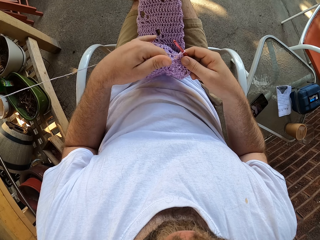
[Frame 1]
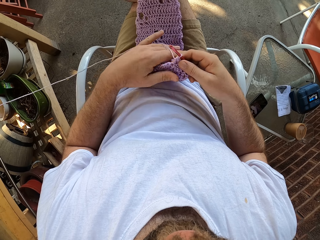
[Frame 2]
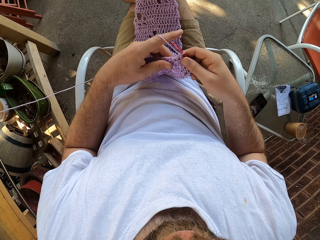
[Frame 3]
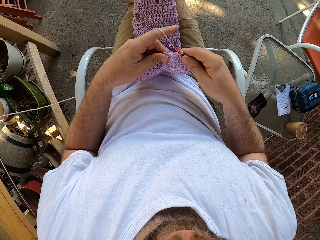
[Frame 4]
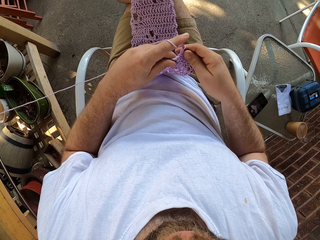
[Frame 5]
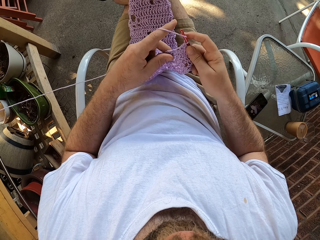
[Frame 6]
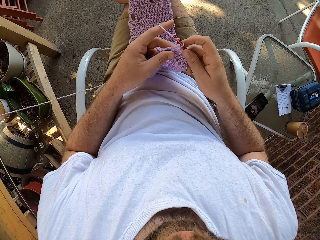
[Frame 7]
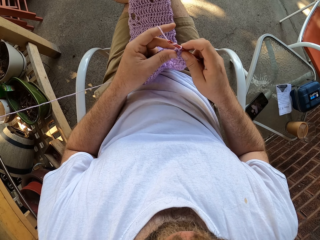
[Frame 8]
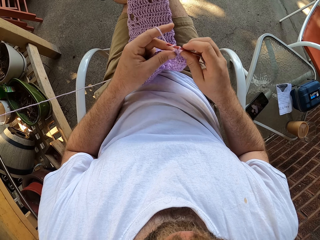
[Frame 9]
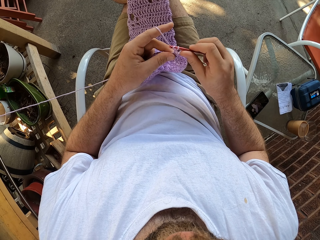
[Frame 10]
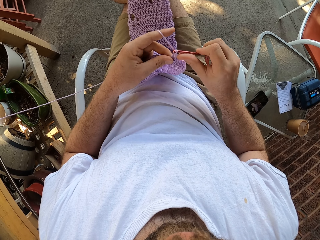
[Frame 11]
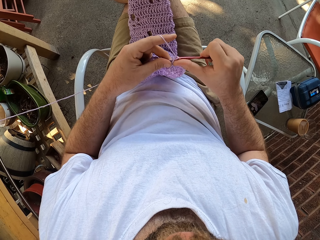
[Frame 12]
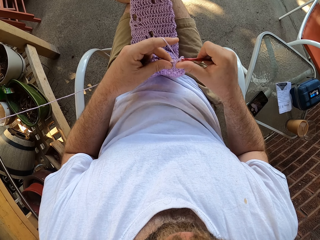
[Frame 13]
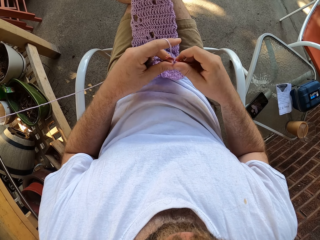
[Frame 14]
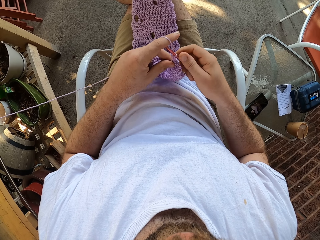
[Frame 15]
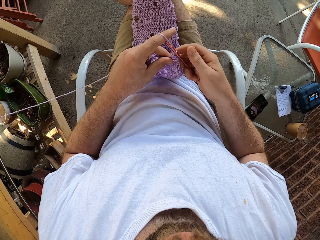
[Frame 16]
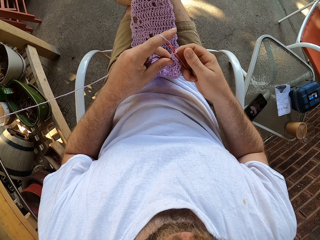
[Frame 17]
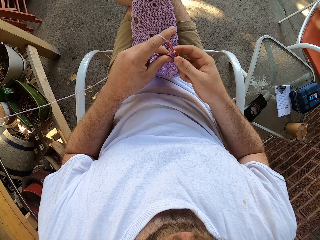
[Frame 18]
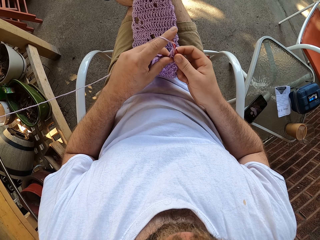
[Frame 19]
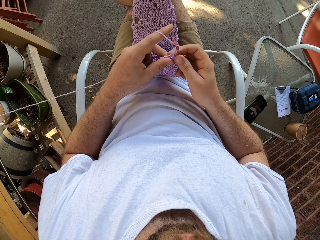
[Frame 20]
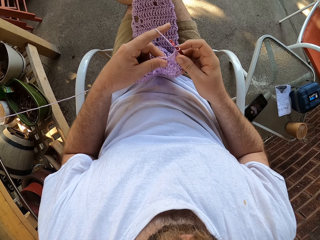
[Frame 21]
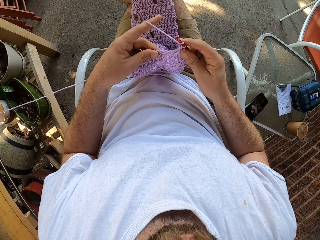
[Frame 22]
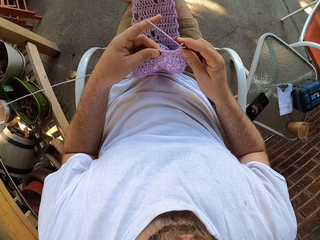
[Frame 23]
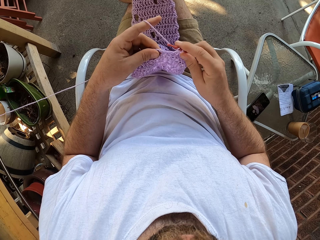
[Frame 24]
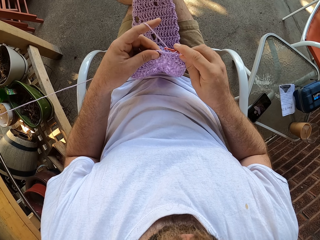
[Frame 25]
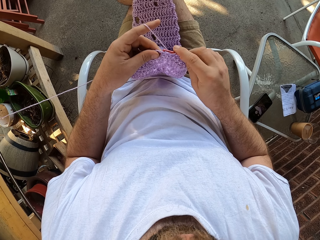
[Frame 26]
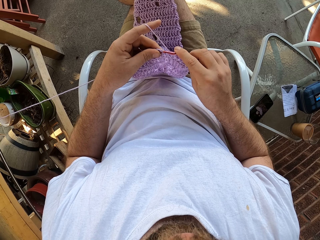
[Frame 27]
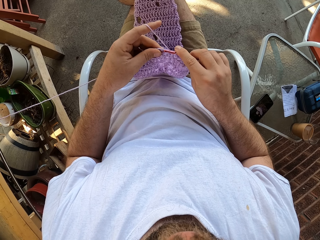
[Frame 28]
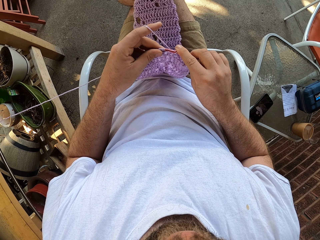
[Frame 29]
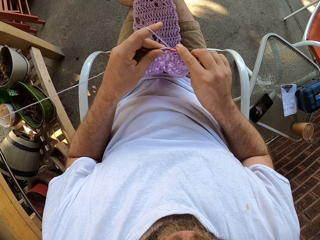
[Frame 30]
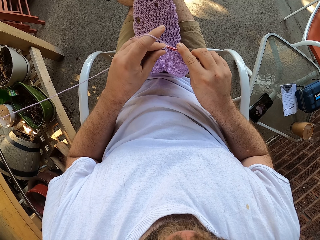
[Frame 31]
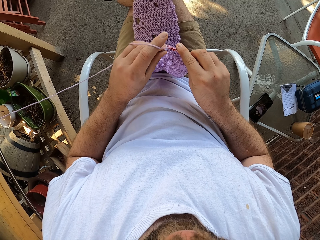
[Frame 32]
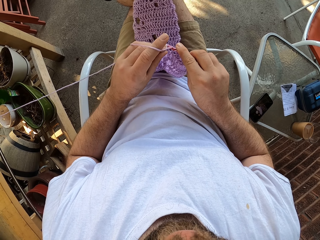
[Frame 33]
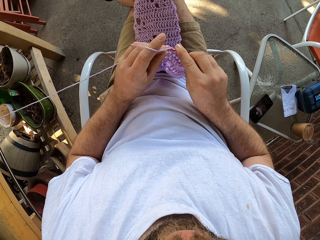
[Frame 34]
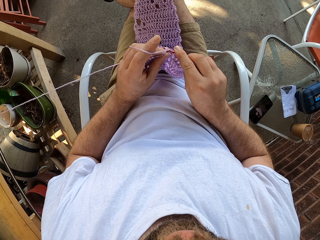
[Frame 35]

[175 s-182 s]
The camera wearer holds the cloth with both hands. They knit the cloth with the needle and the wool.

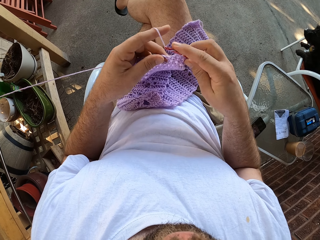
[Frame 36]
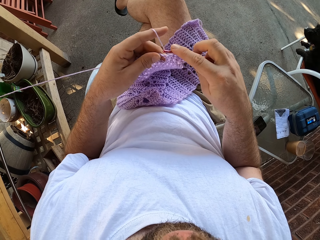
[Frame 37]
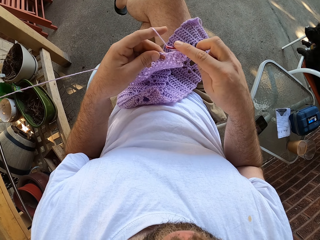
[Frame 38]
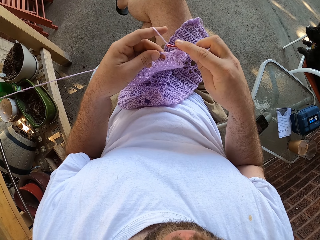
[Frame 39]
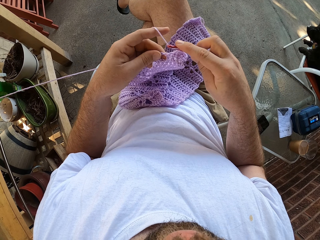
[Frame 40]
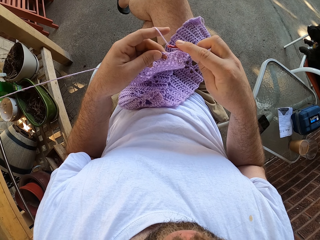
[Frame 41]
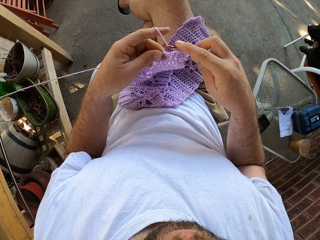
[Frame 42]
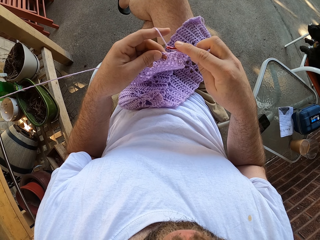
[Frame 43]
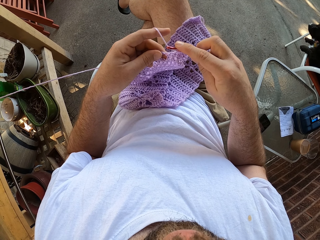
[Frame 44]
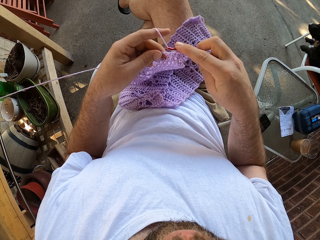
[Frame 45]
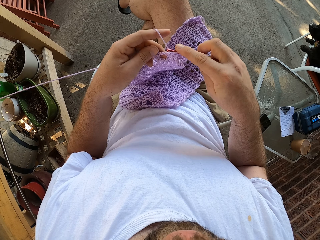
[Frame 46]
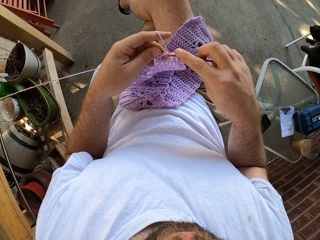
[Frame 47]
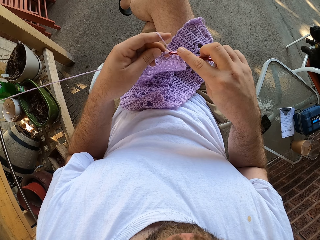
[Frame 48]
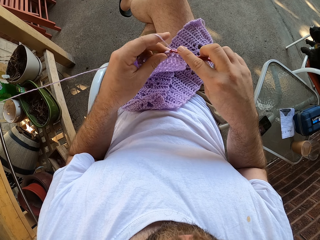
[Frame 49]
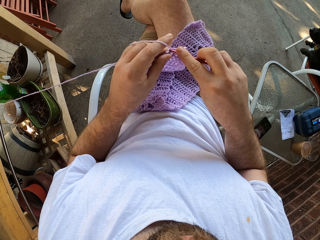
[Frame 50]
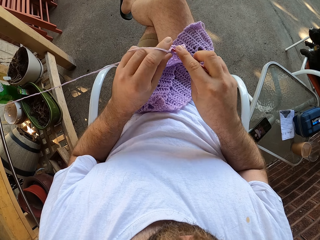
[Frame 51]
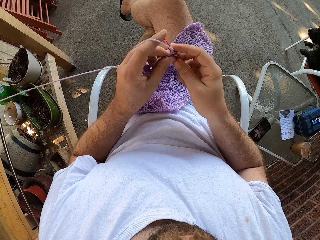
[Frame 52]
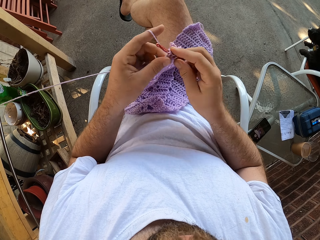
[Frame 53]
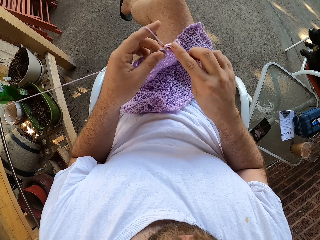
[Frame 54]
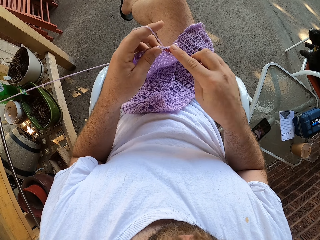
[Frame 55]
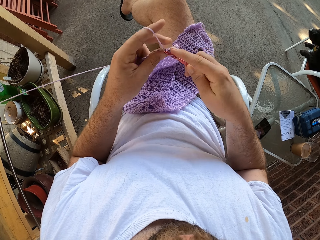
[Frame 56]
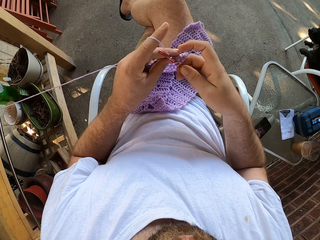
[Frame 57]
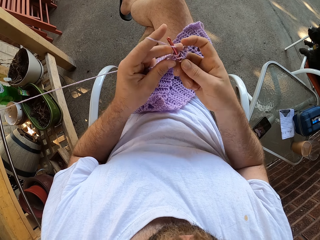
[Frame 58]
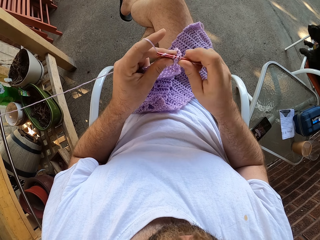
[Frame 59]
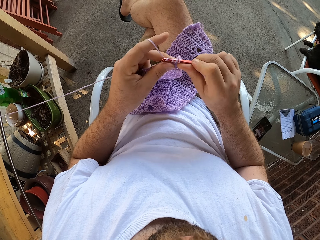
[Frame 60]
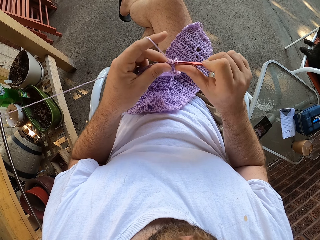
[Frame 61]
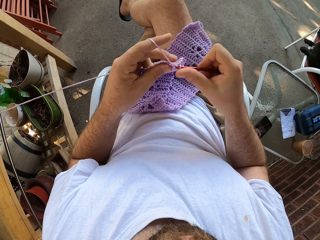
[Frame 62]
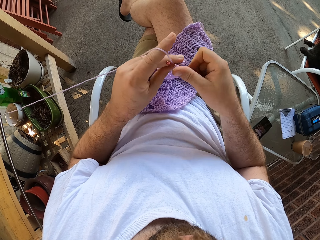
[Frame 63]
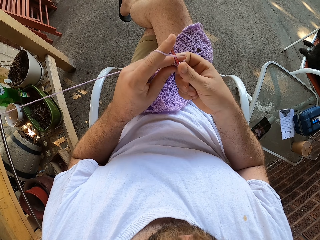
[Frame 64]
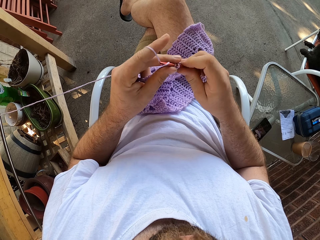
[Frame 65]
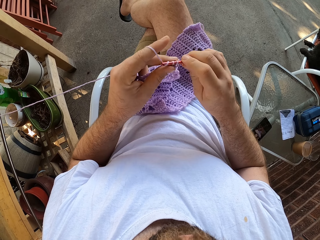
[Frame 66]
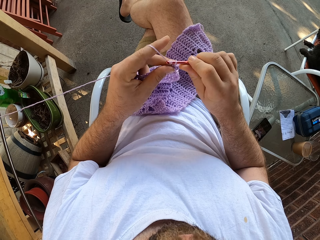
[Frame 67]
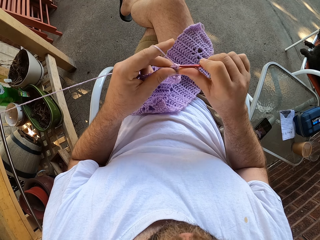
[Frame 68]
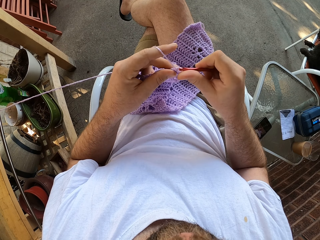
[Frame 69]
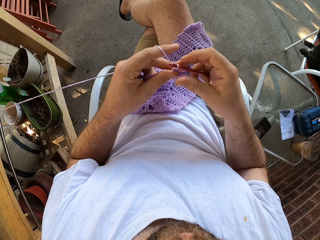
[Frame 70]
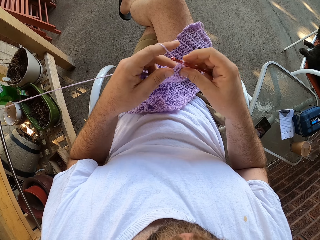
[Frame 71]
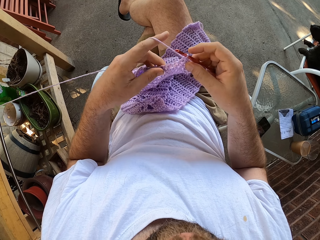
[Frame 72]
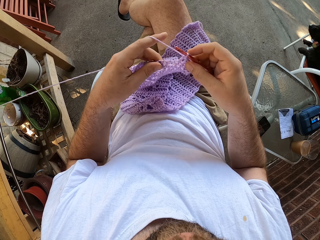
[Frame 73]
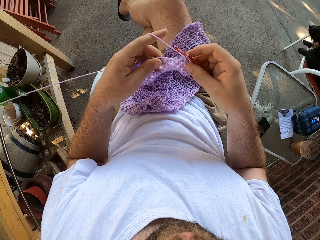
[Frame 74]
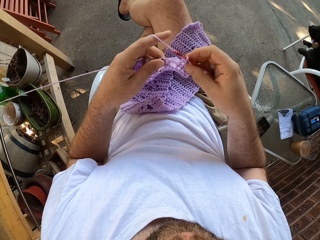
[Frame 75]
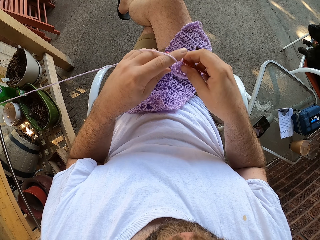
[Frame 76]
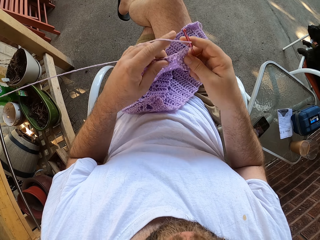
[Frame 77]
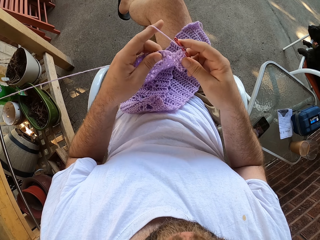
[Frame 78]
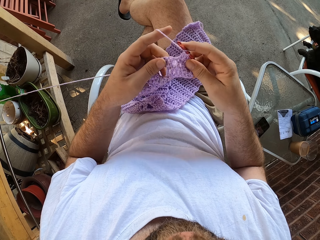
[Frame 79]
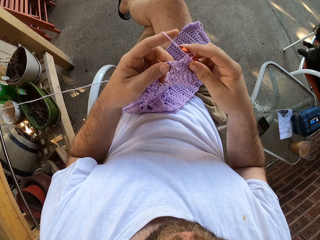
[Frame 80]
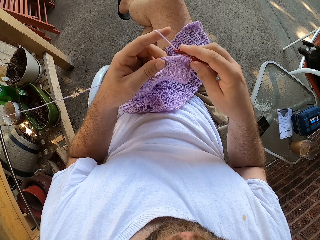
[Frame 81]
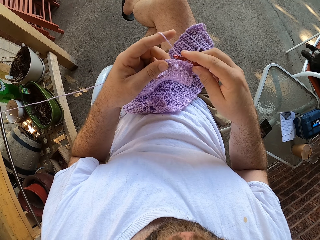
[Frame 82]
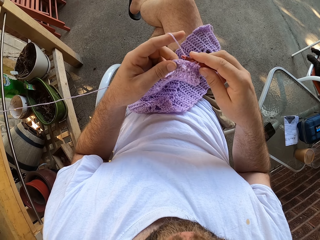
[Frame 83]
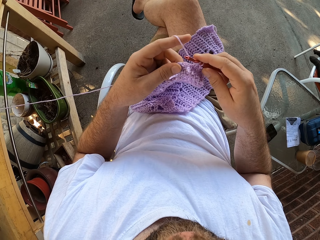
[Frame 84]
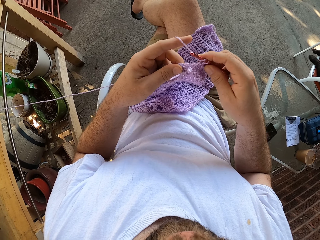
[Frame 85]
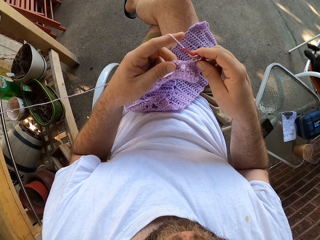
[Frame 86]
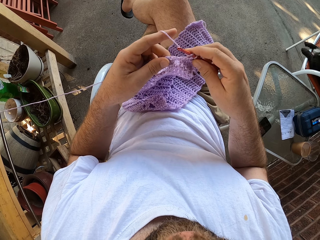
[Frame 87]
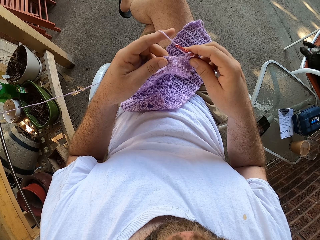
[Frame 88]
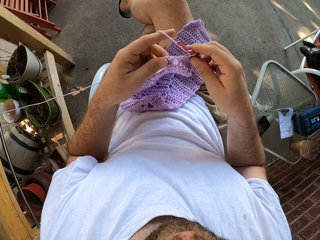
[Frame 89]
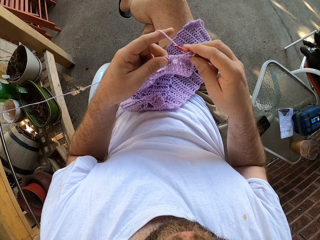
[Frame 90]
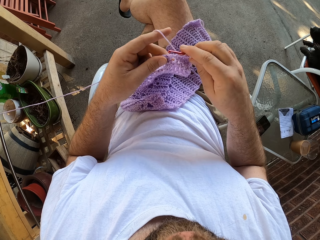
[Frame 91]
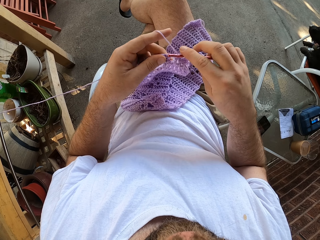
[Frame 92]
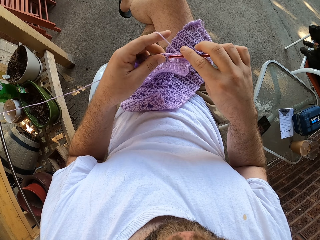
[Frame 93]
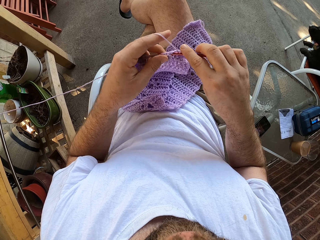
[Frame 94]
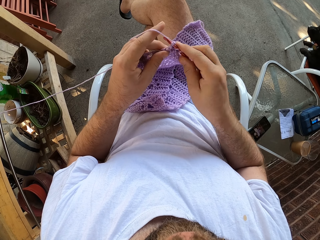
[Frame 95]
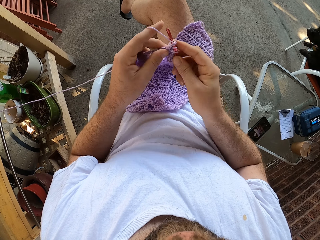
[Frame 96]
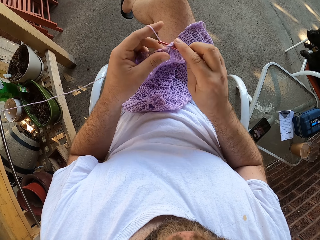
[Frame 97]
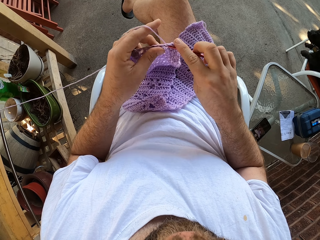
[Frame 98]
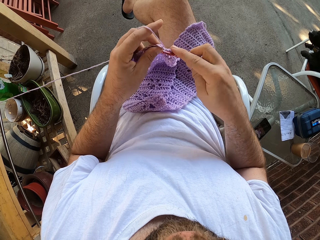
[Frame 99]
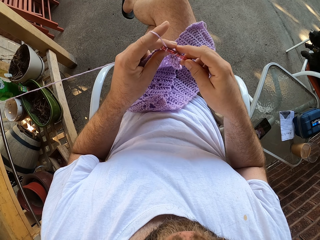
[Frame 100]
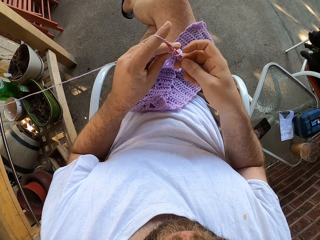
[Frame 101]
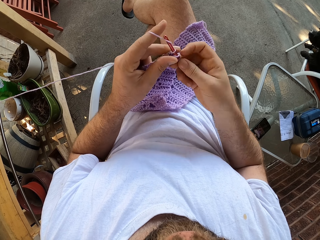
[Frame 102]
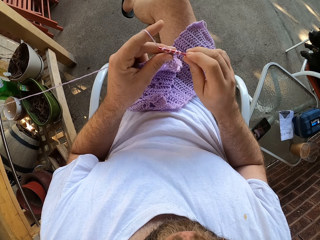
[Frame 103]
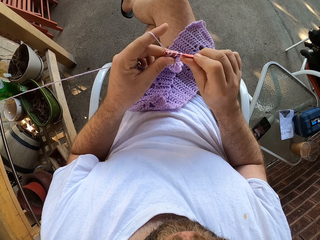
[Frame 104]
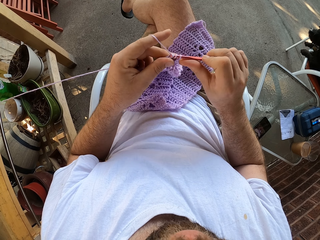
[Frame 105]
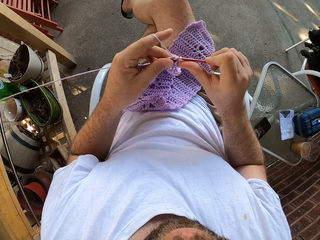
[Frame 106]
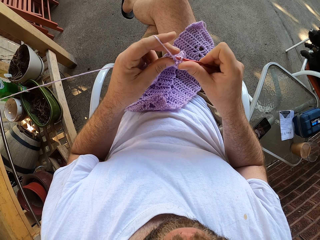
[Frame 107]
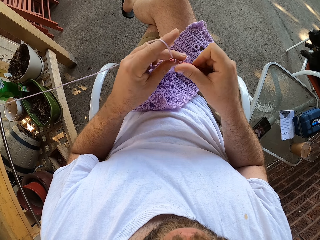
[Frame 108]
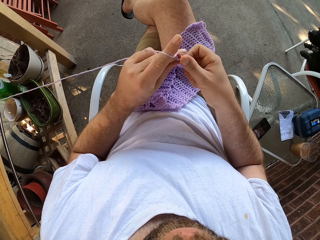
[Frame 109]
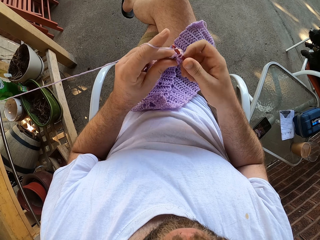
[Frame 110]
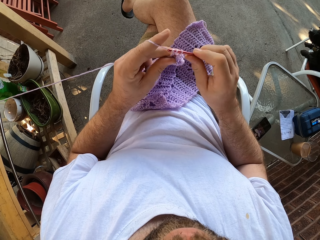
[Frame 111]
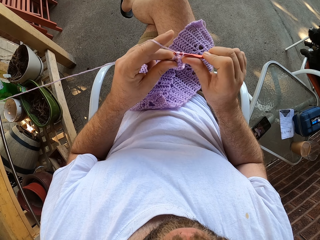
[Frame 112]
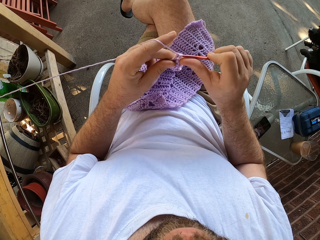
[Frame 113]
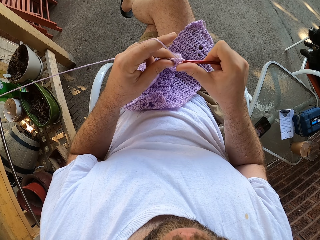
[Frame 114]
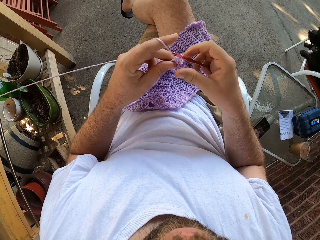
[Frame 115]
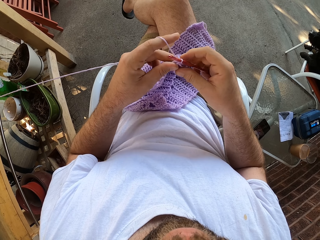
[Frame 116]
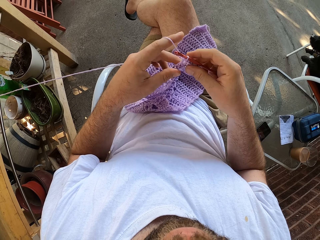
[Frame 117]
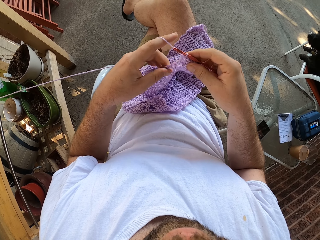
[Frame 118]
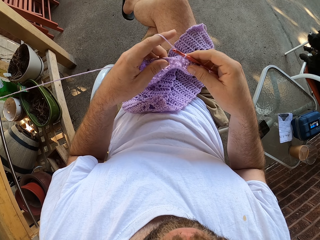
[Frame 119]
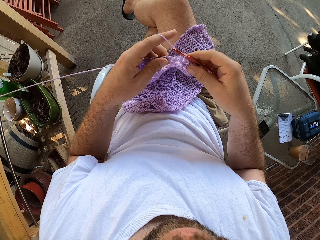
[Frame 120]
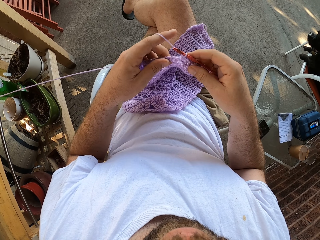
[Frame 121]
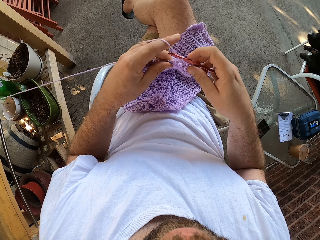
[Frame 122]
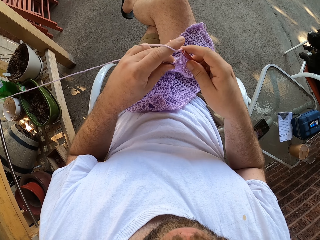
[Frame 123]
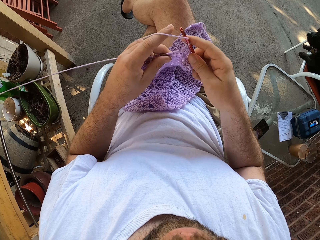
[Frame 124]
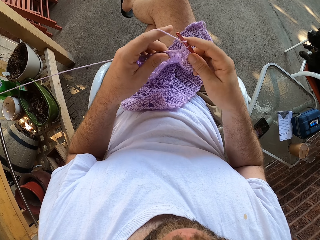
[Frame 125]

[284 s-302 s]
The camera wearer rests. They knit the cloth with the wool and the needle. They sew a piece of yarn using crochet. They touch the yarn. They knit the cloth with the wool and the needle. They sew the piece of yarn using crochet.
